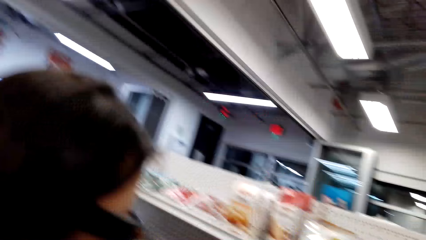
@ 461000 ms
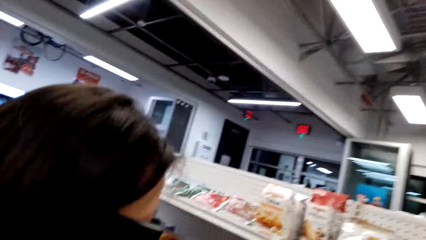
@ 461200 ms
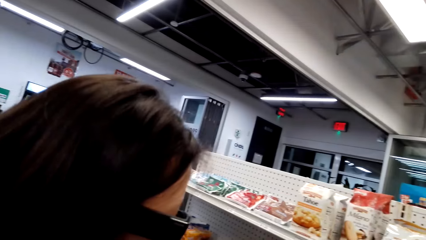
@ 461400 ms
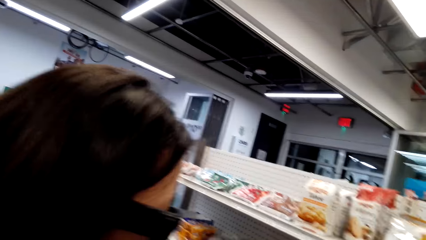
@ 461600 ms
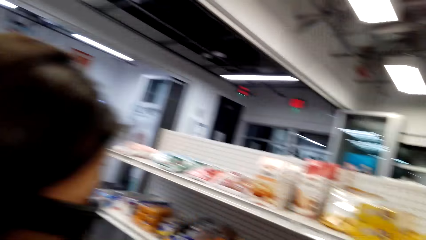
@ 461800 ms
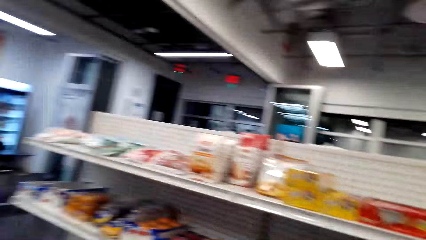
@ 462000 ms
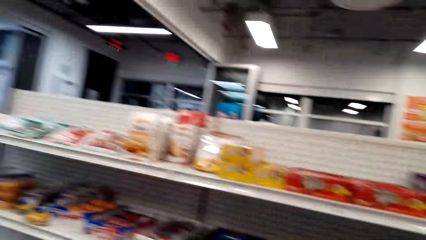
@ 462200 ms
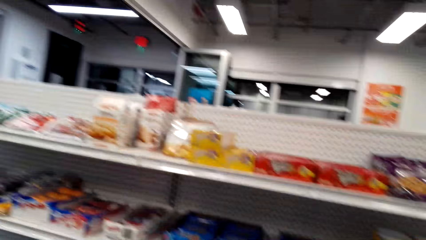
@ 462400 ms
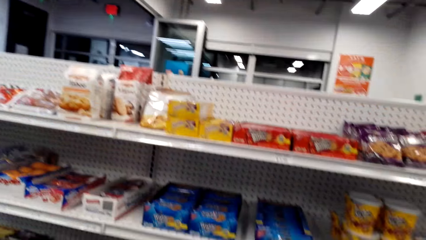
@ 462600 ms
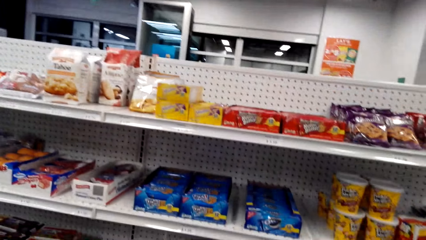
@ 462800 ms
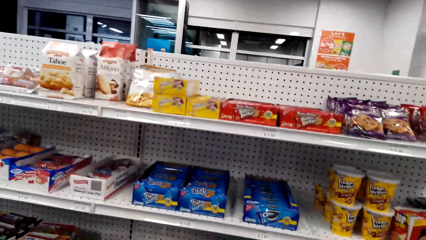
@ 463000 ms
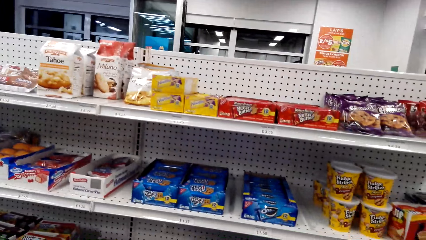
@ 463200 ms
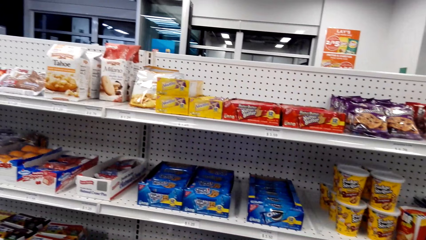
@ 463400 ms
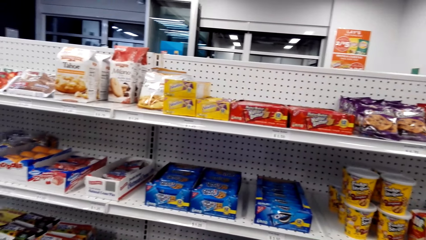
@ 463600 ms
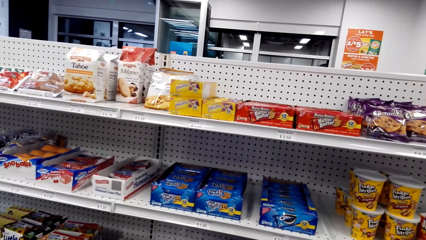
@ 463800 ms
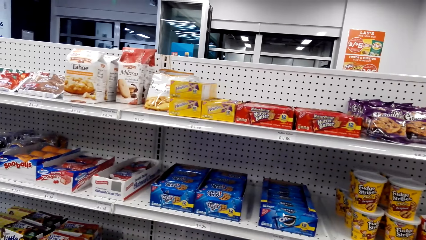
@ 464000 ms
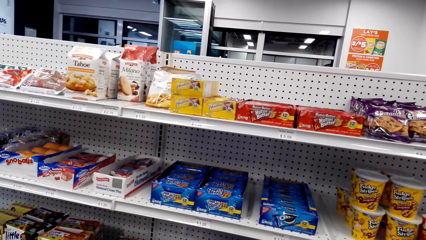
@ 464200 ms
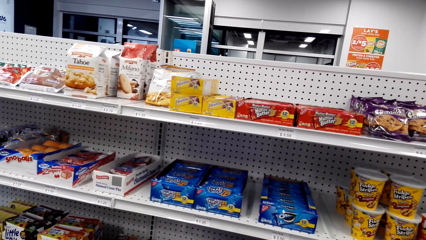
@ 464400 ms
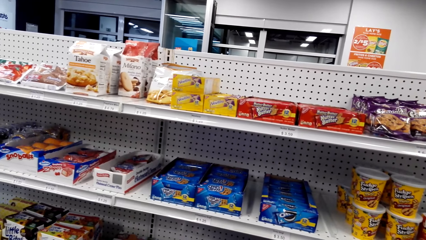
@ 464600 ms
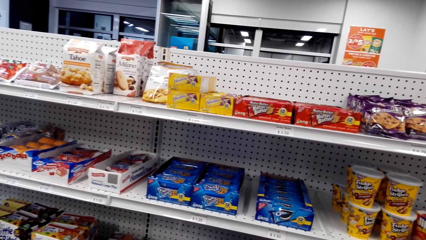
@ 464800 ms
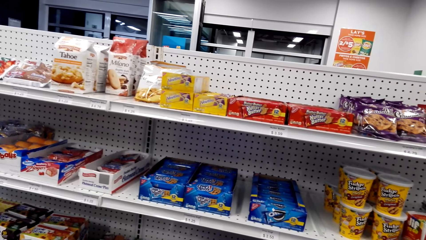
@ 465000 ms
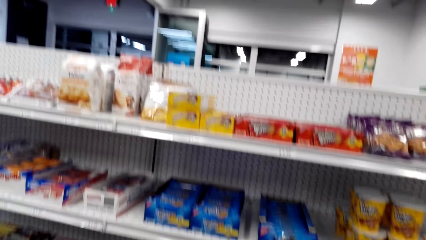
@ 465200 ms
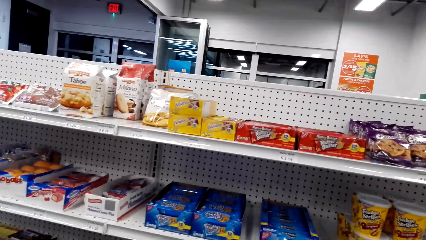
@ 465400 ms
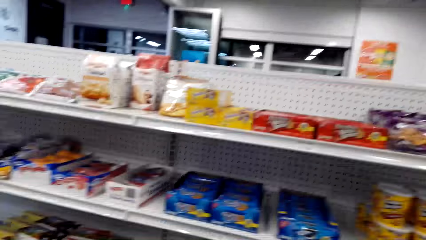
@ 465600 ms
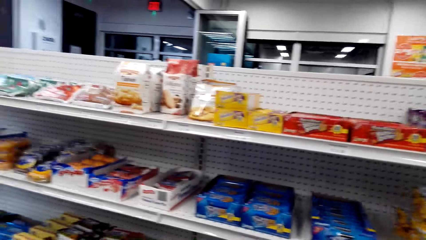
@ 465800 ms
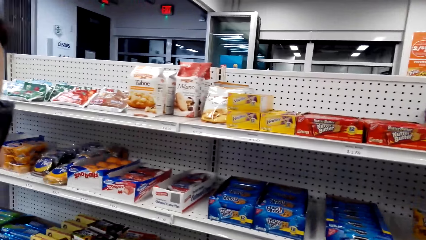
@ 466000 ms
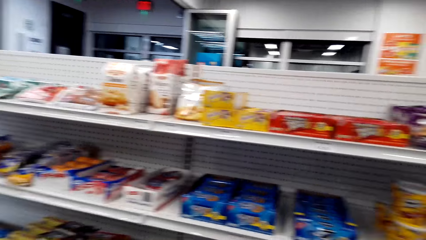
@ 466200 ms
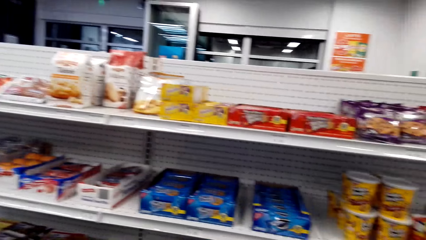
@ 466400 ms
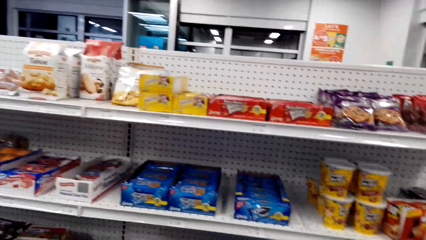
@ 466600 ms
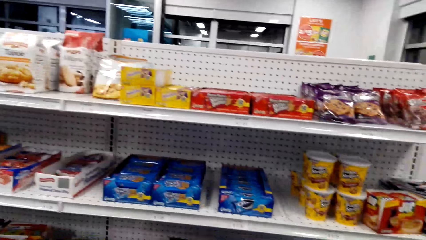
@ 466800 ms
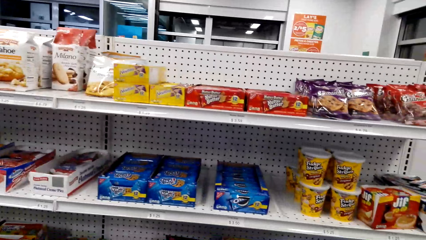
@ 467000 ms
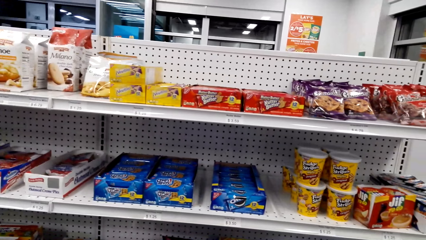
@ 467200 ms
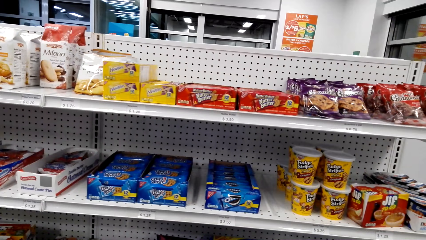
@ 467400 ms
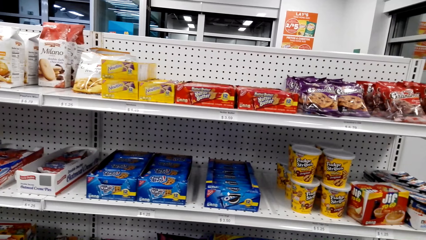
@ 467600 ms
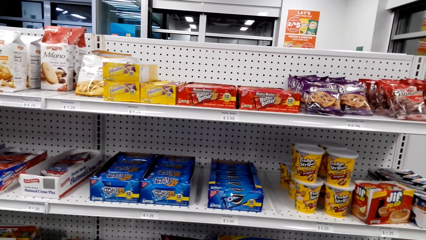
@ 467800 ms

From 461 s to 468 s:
The camera wearer looks around the shelves.

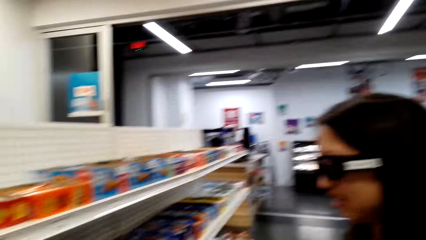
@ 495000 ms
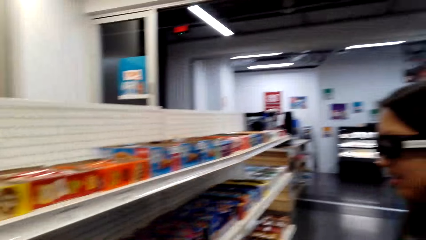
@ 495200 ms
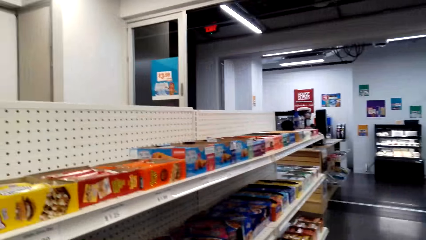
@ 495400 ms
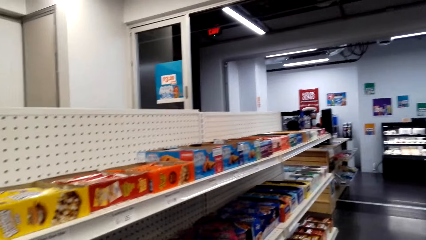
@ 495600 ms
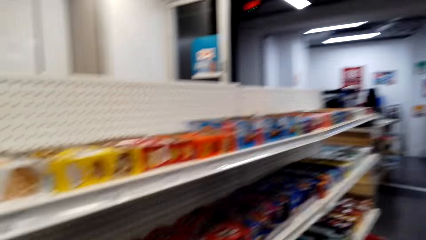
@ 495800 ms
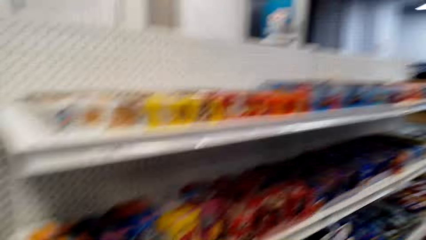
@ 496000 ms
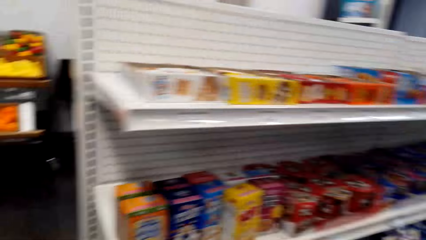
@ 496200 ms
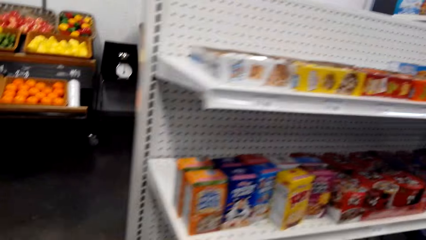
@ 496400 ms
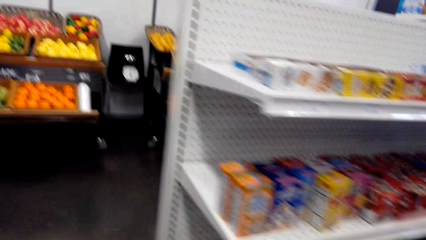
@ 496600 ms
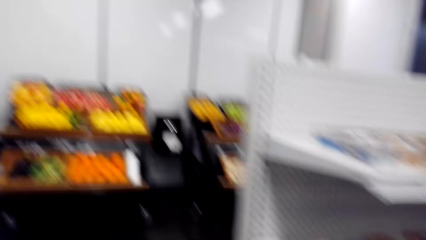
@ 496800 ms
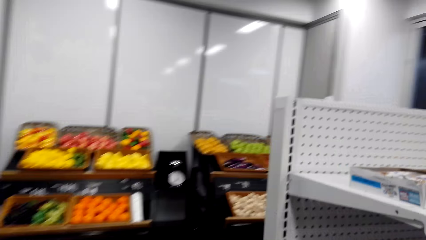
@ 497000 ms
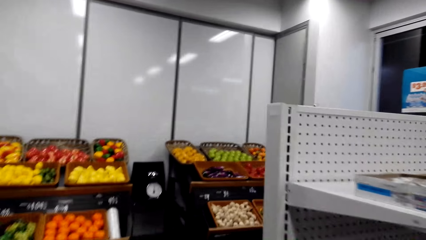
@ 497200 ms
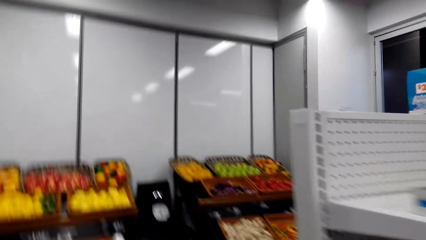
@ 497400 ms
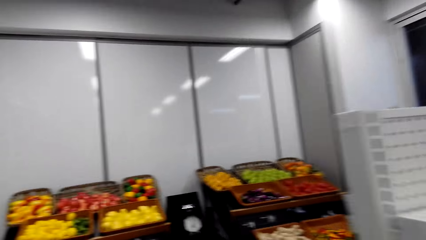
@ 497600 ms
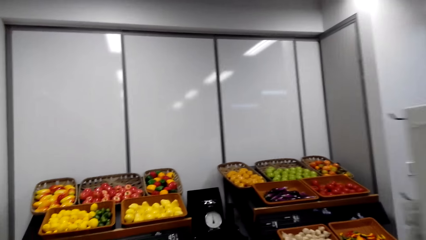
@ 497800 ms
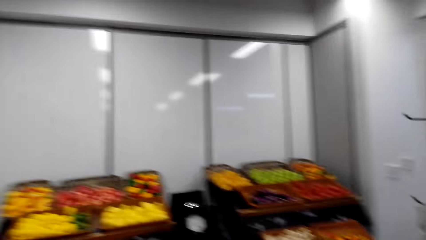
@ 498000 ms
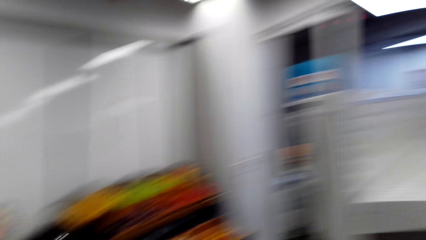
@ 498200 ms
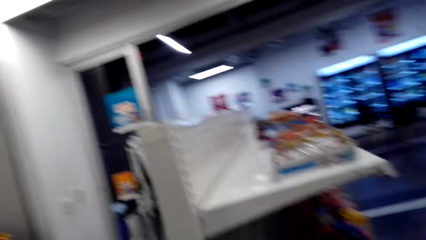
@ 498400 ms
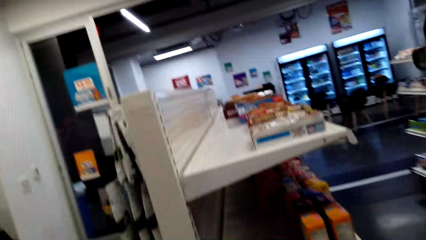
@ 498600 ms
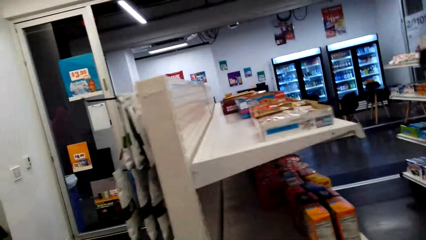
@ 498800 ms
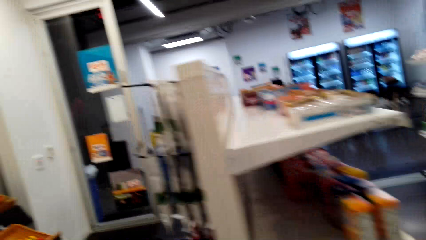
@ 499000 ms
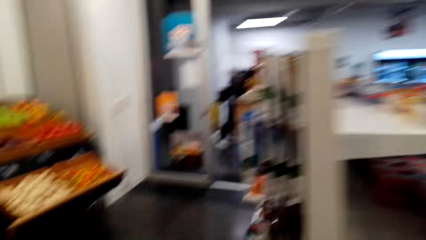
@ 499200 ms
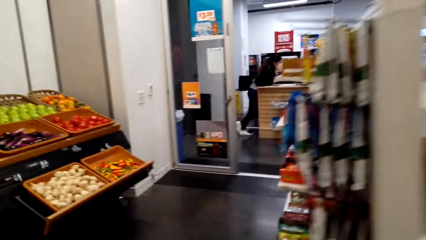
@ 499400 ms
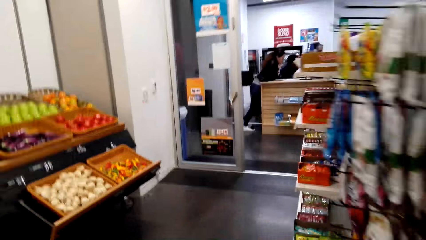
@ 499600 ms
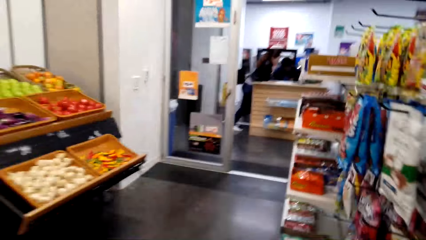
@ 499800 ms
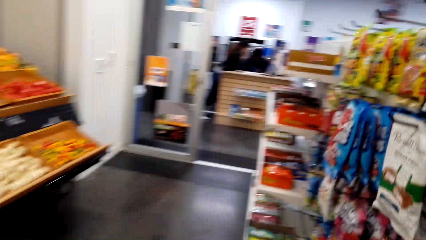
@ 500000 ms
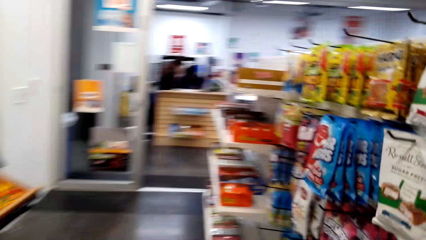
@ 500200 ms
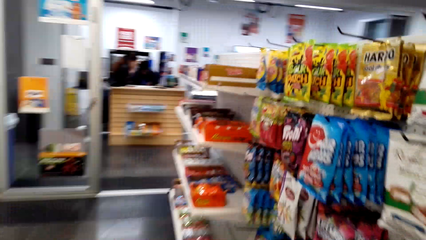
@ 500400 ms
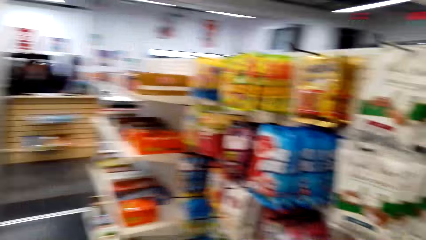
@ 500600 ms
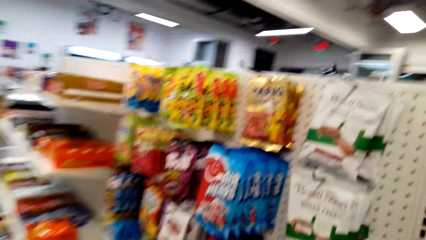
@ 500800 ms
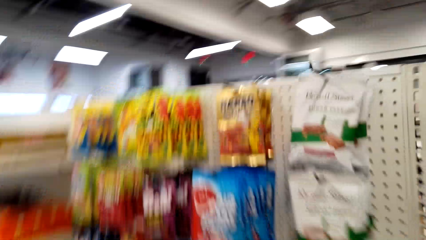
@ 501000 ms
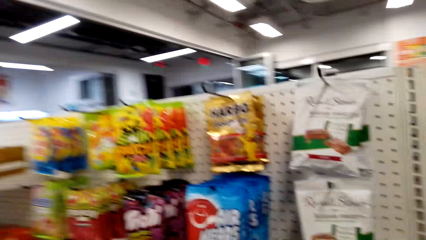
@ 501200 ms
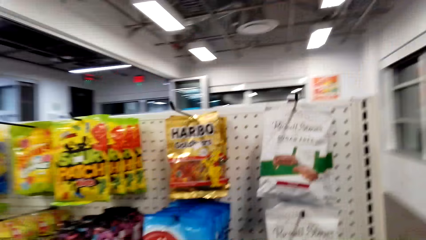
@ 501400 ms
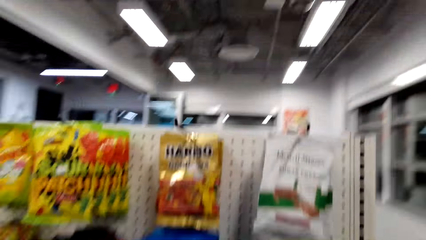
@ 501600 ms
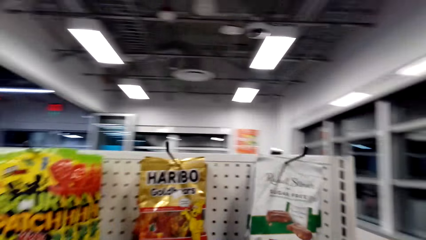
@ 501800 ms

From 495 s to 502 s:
The camera wearer walks around the shelves.
